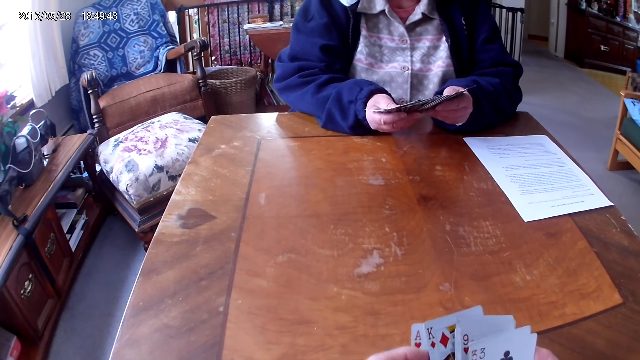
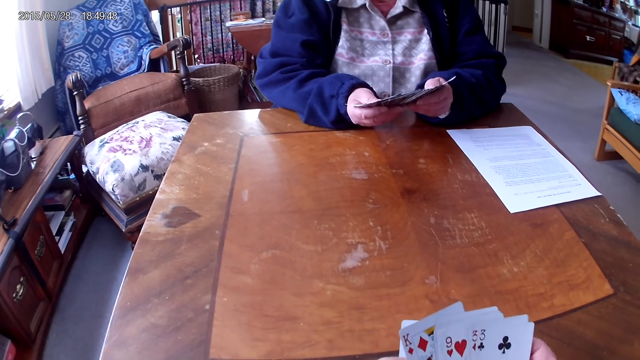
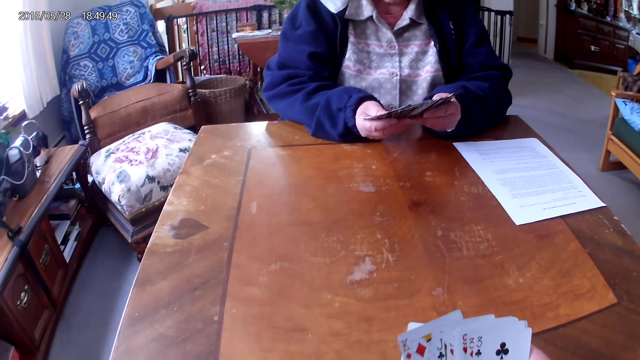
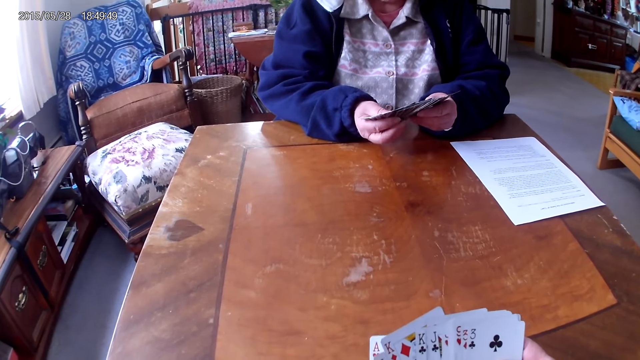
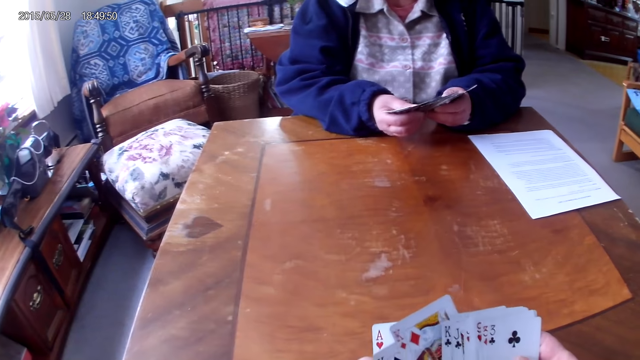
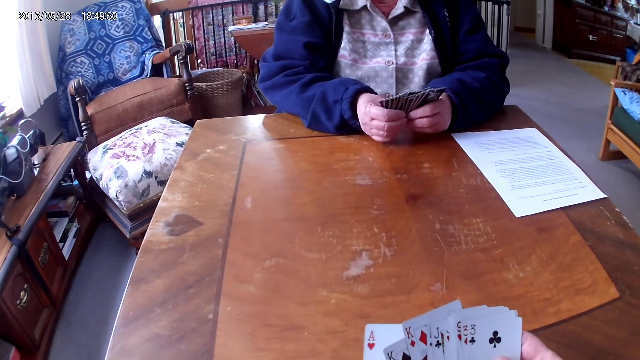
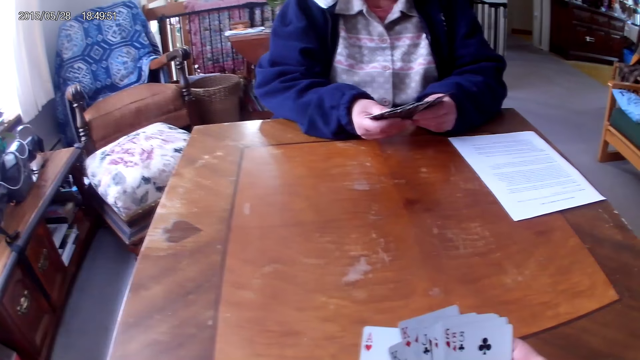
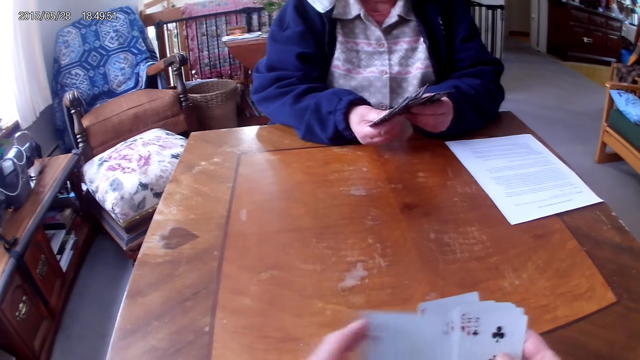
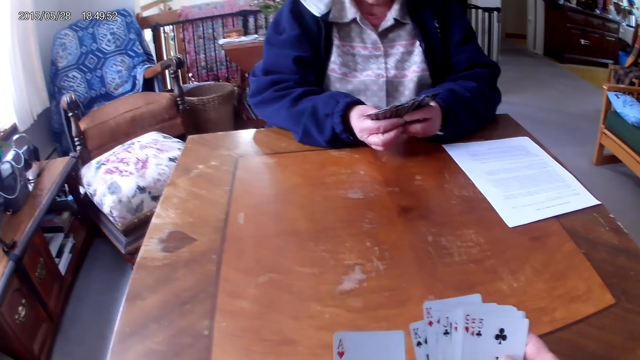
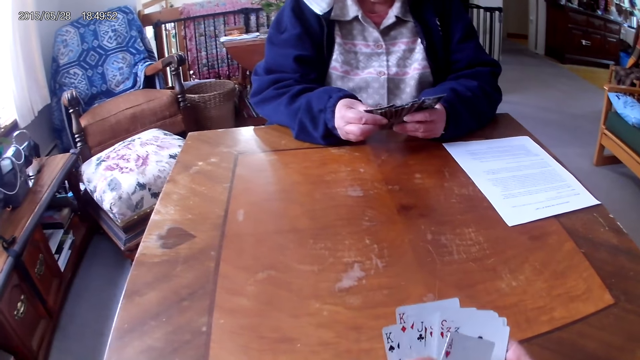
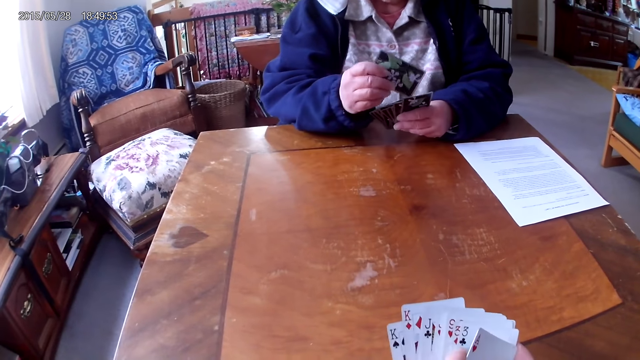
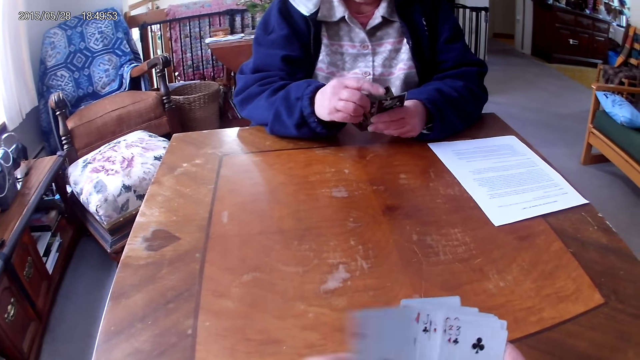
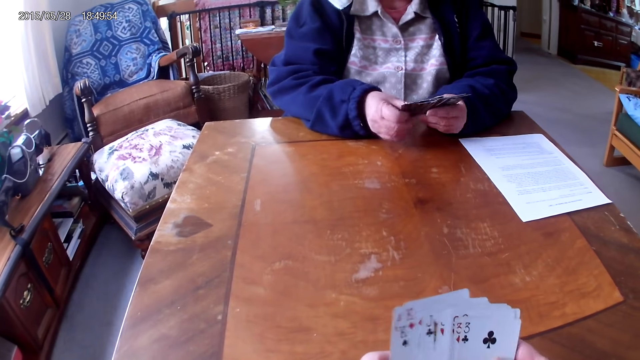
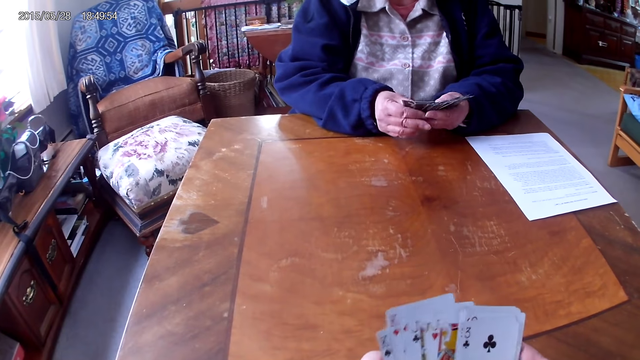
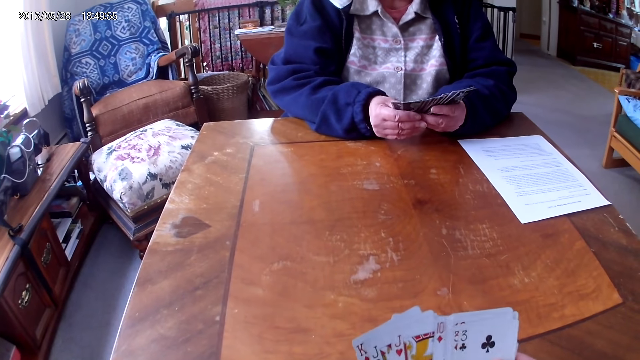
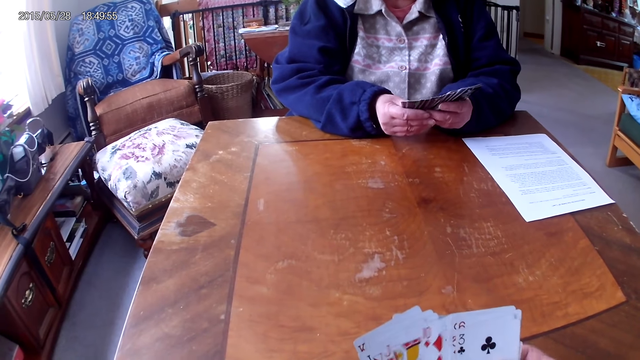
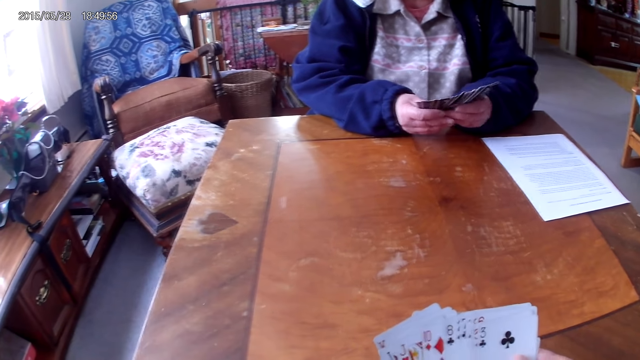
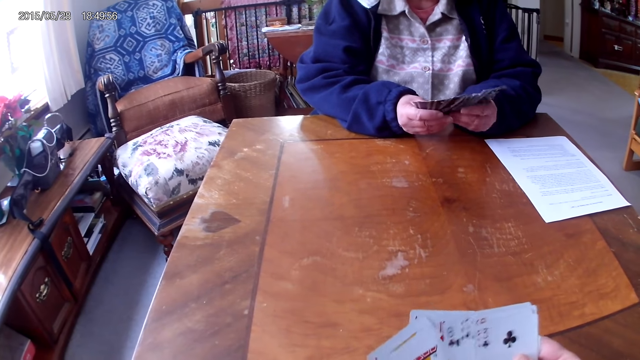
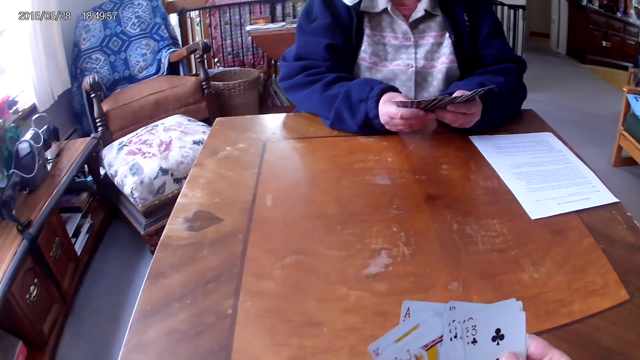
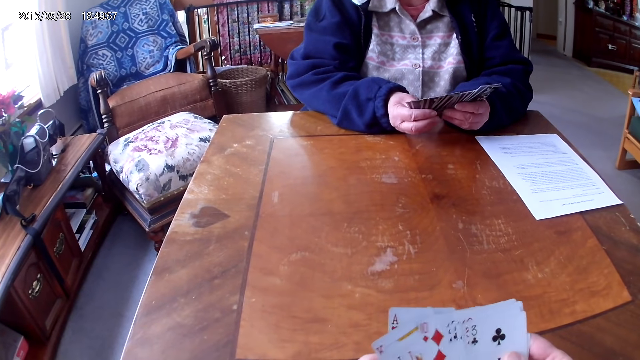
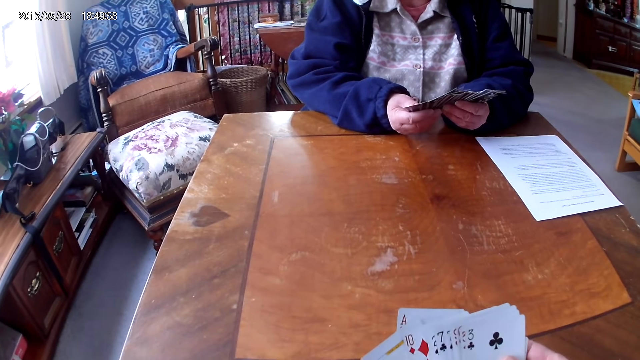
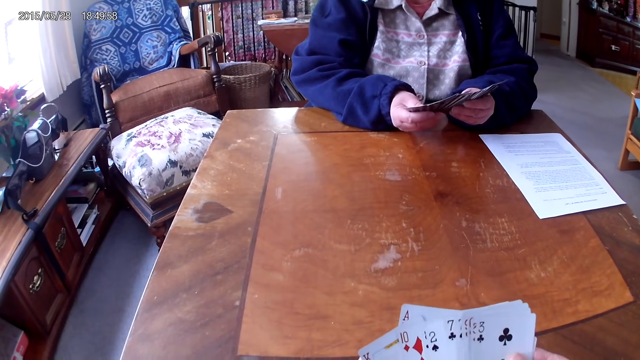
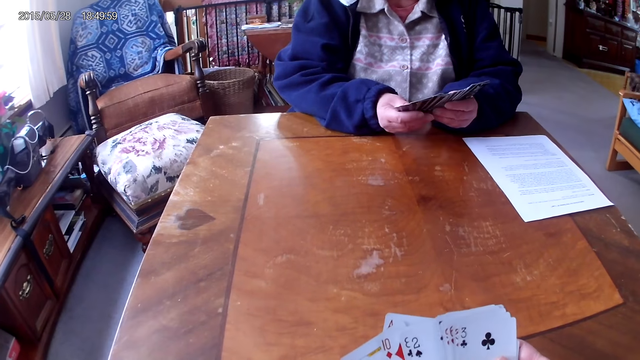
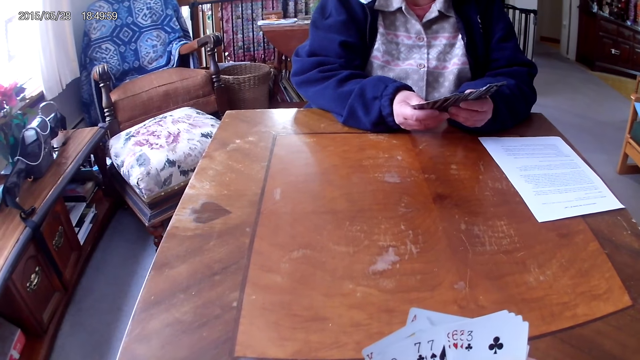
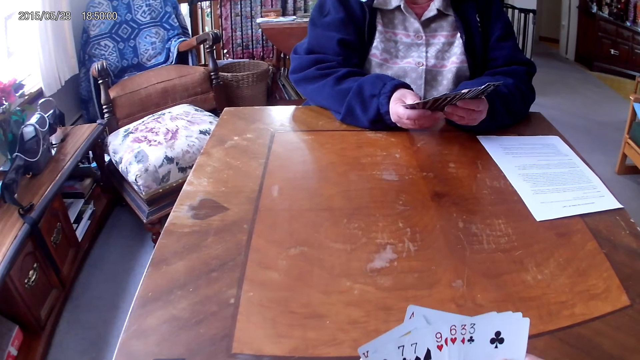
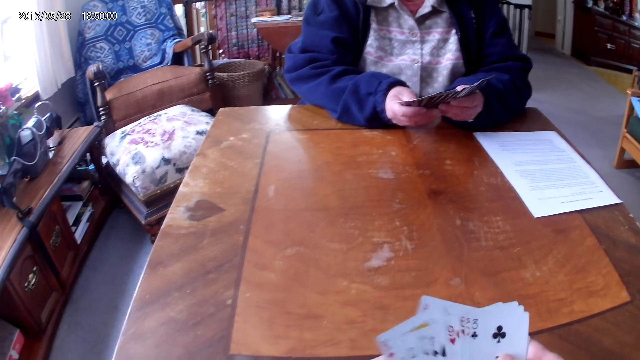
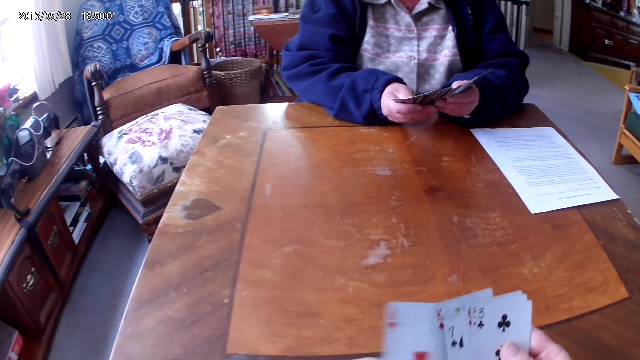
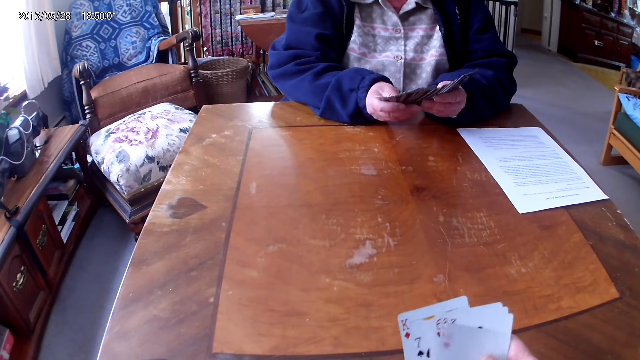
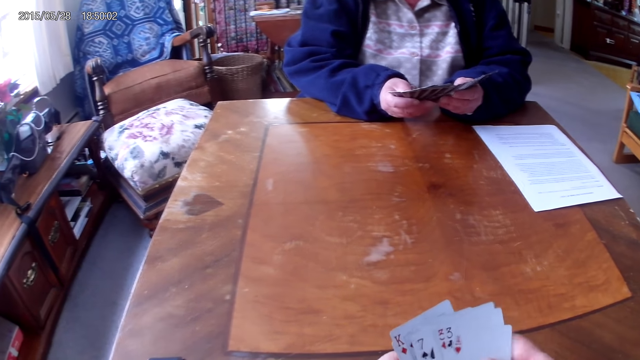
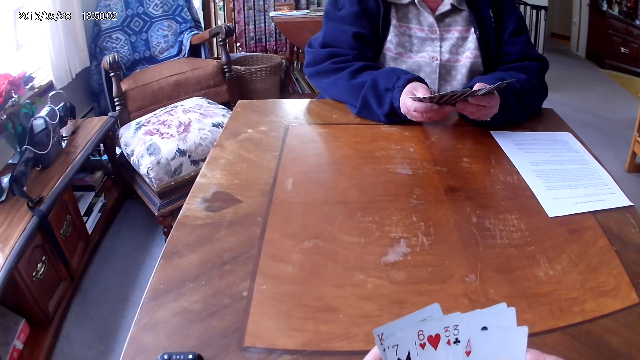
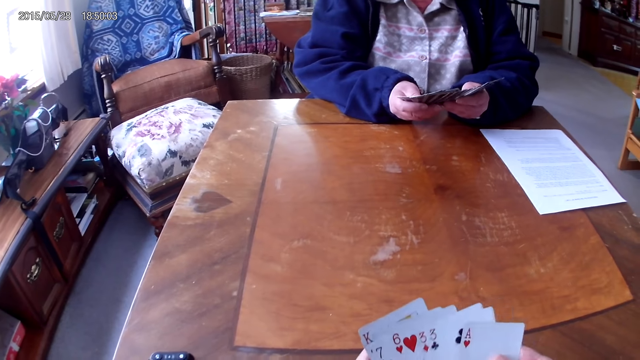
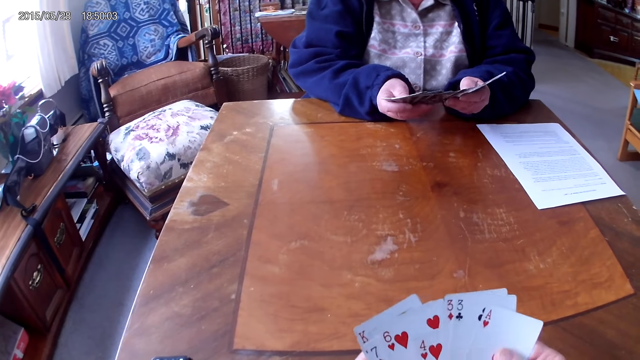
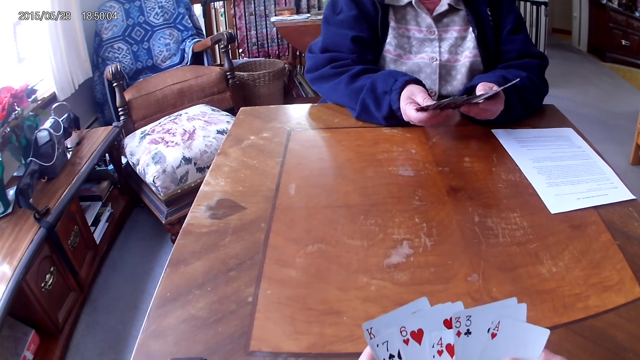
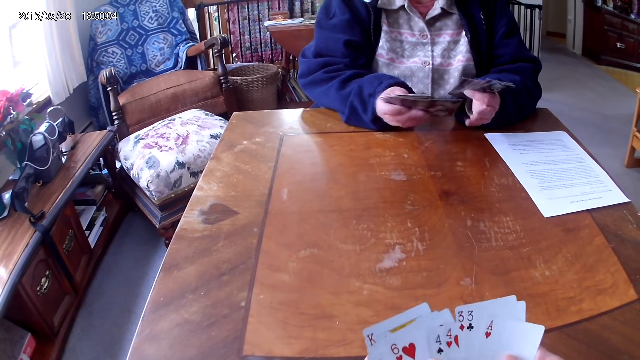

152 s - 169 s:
A woman arranges cards.

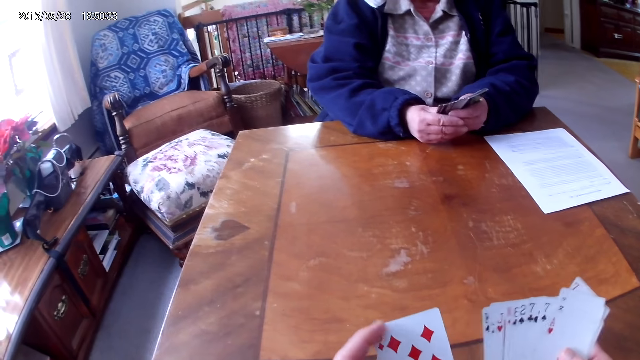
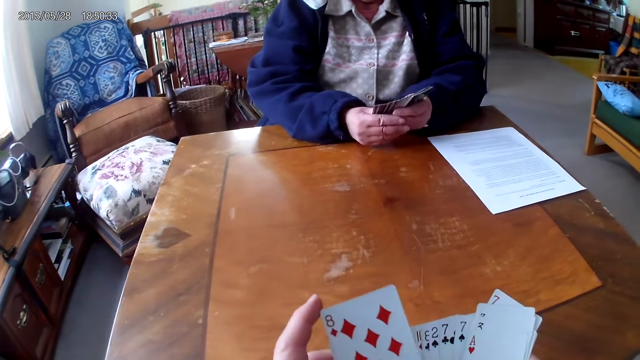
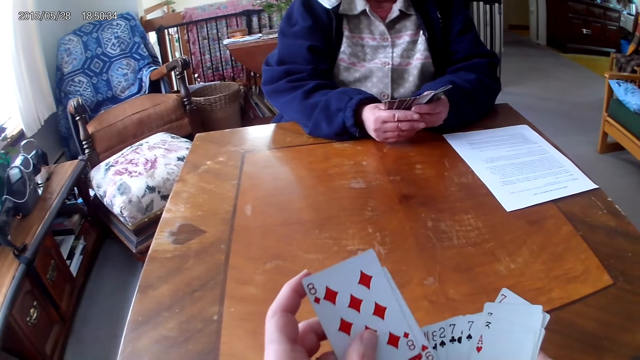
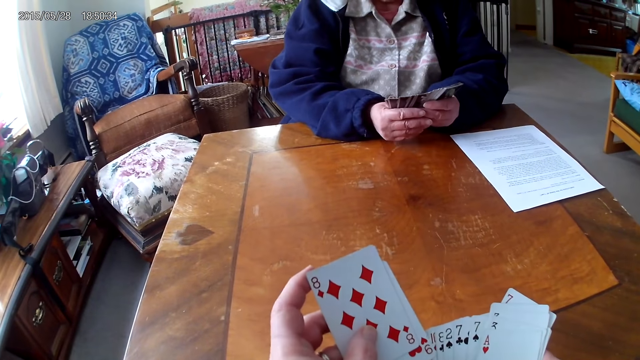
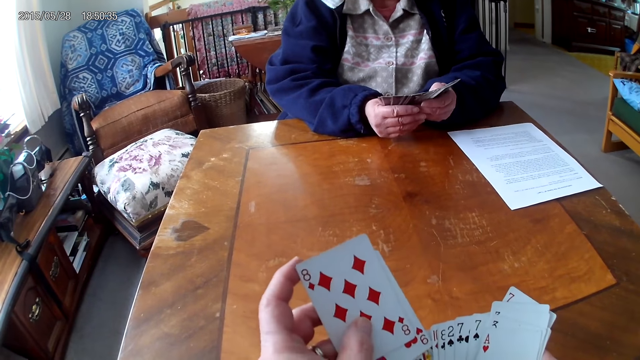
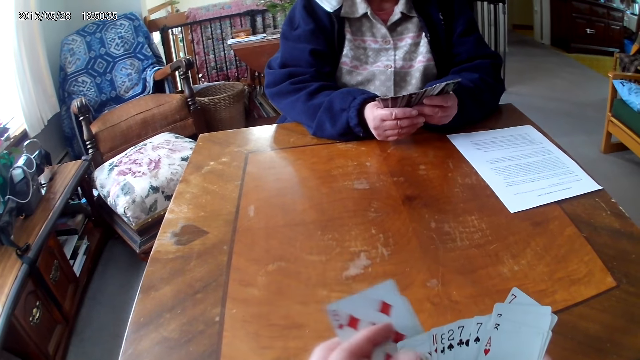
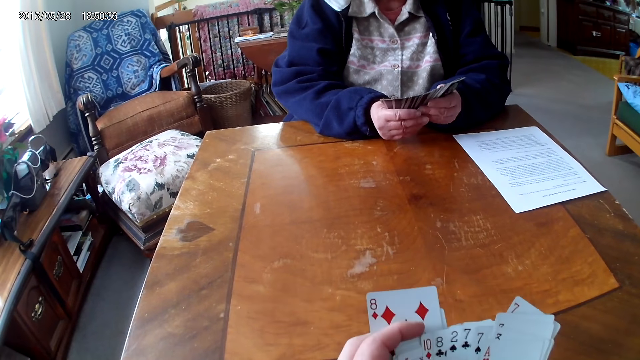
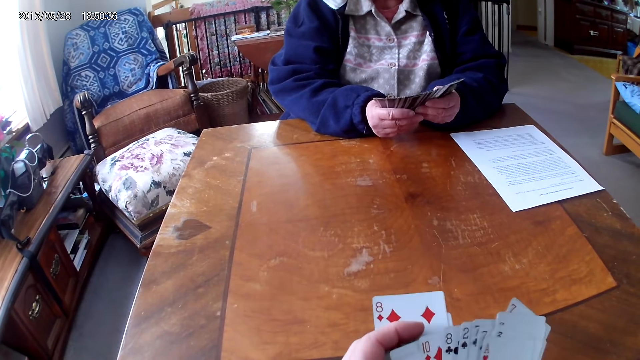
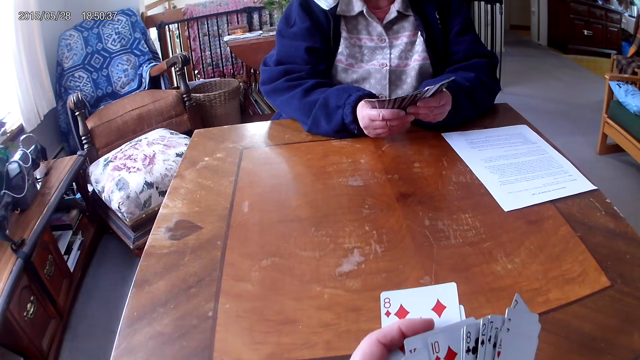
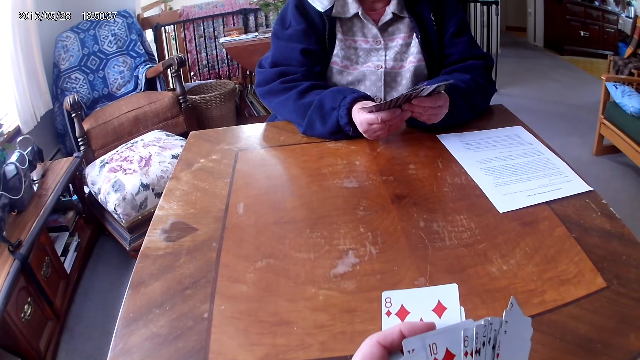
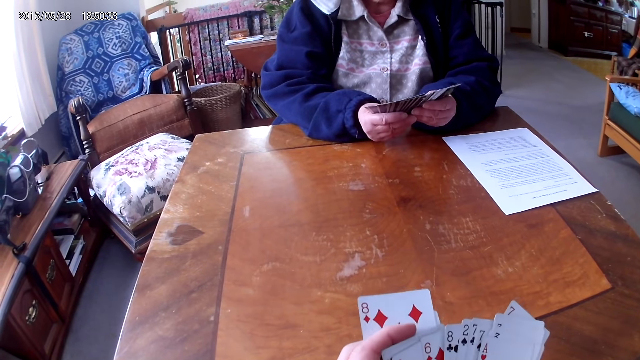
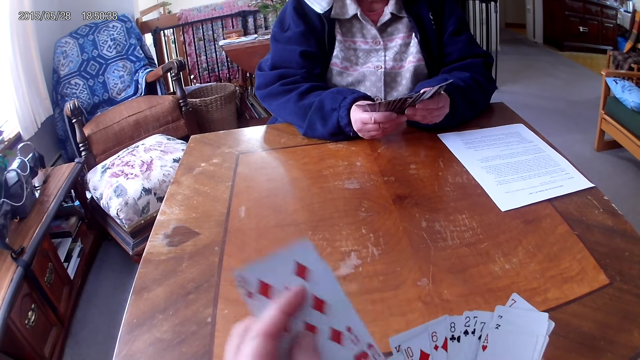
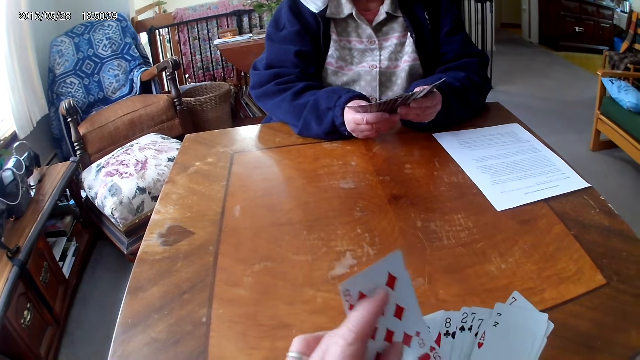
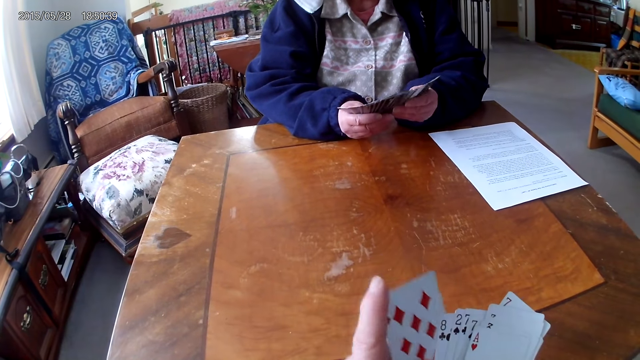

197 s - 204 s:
The camera wearer arranges cards.
